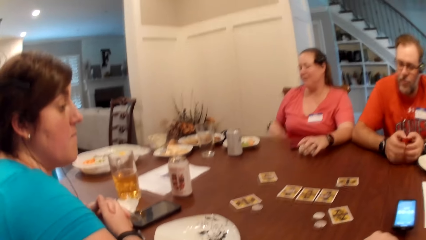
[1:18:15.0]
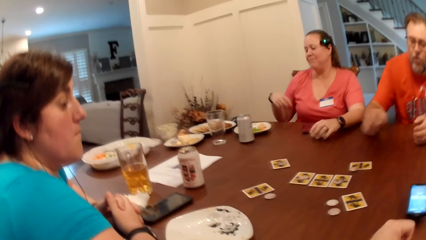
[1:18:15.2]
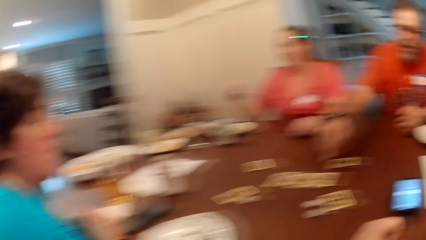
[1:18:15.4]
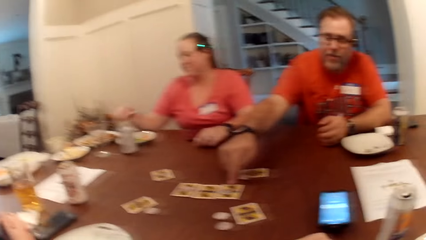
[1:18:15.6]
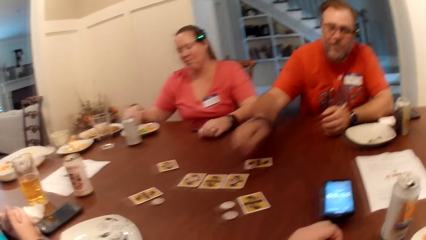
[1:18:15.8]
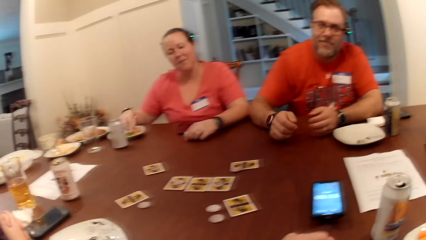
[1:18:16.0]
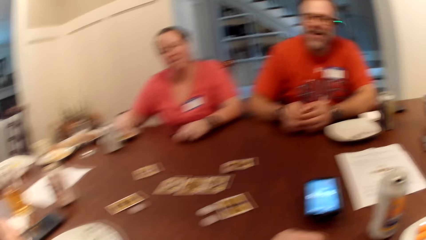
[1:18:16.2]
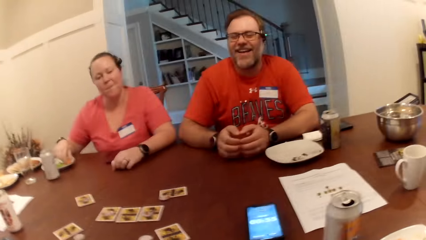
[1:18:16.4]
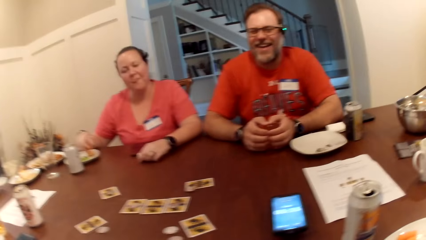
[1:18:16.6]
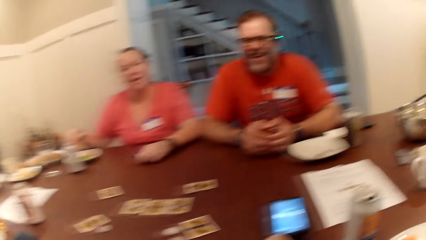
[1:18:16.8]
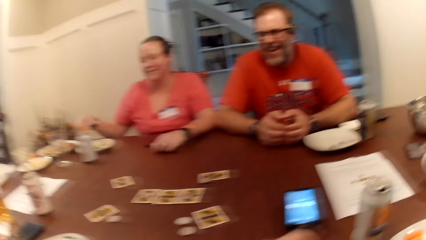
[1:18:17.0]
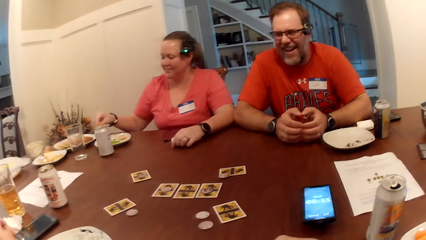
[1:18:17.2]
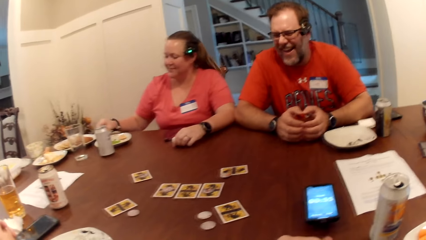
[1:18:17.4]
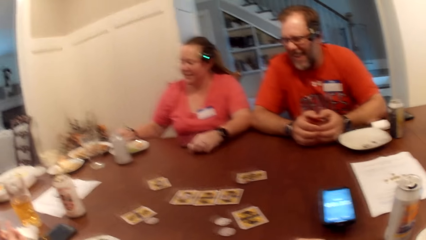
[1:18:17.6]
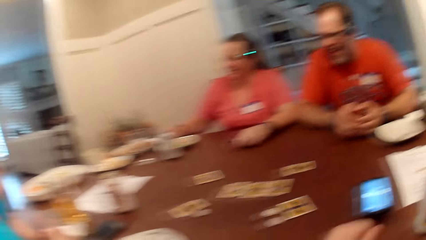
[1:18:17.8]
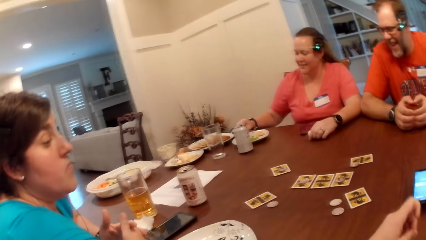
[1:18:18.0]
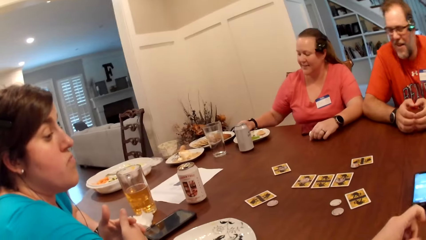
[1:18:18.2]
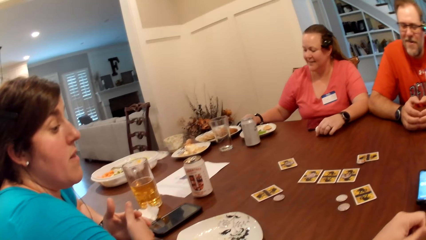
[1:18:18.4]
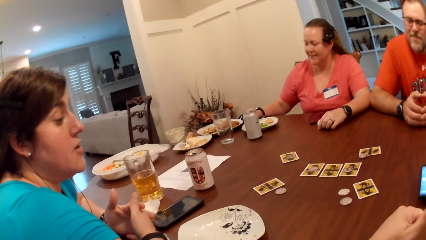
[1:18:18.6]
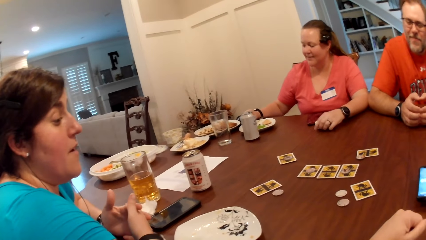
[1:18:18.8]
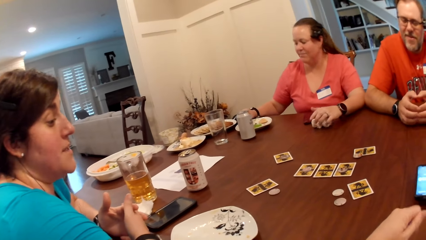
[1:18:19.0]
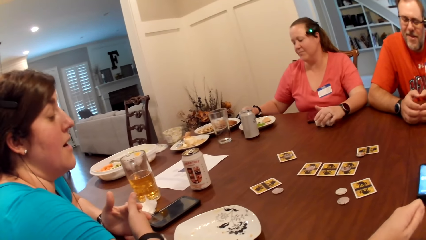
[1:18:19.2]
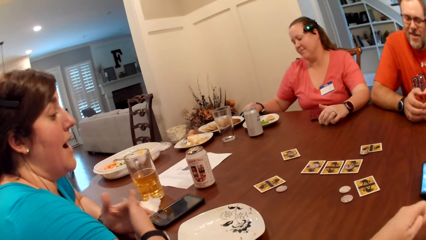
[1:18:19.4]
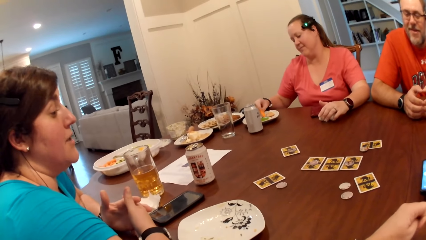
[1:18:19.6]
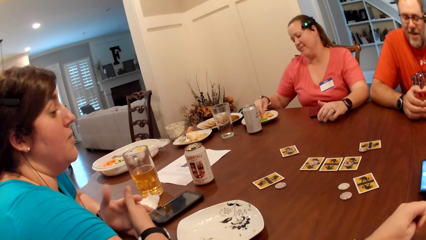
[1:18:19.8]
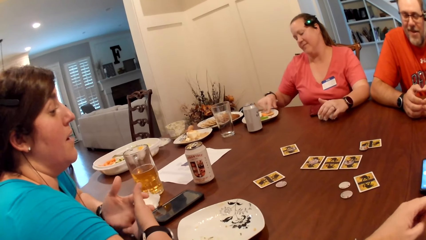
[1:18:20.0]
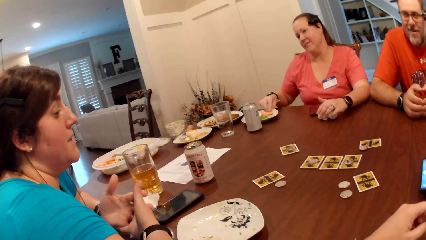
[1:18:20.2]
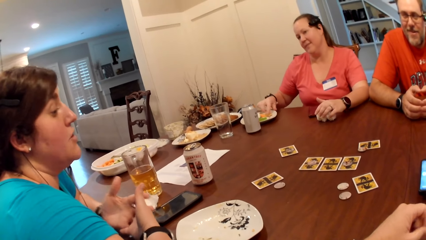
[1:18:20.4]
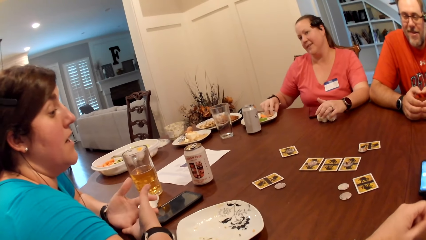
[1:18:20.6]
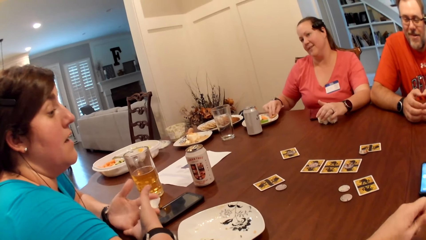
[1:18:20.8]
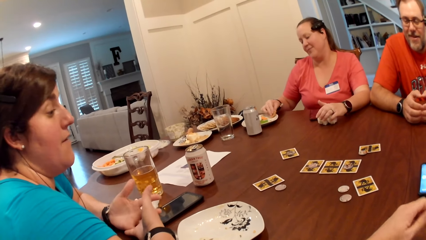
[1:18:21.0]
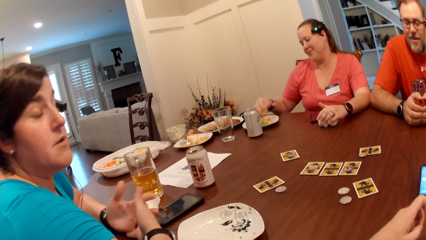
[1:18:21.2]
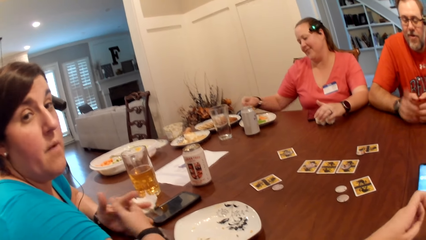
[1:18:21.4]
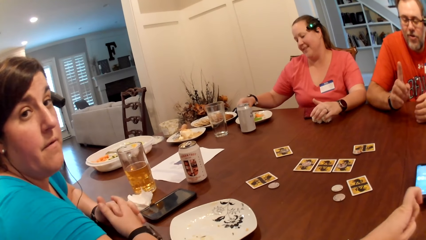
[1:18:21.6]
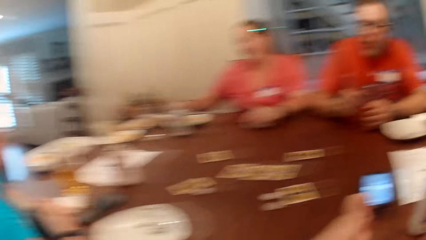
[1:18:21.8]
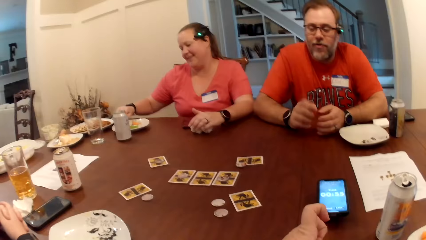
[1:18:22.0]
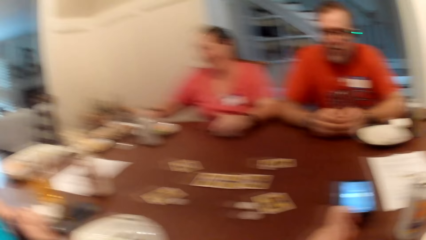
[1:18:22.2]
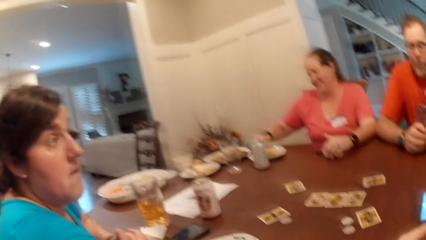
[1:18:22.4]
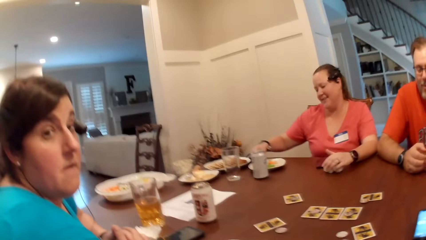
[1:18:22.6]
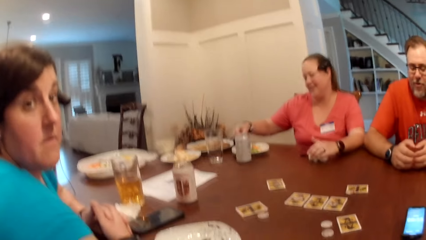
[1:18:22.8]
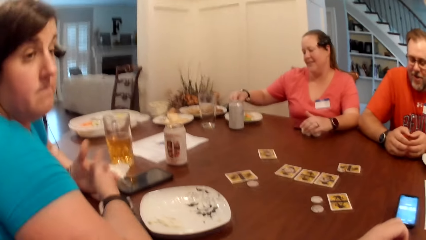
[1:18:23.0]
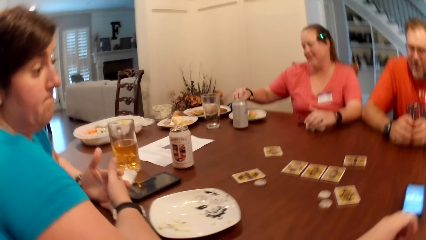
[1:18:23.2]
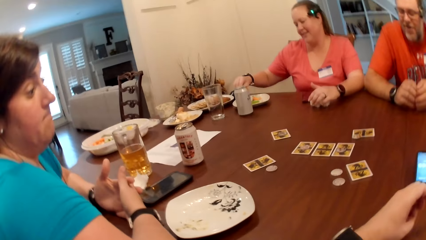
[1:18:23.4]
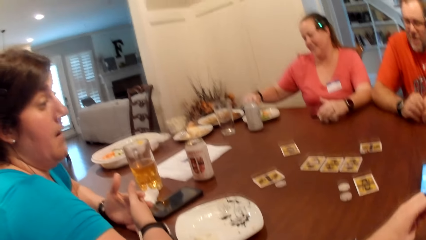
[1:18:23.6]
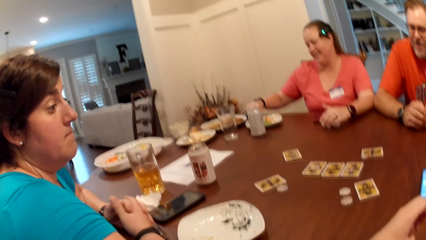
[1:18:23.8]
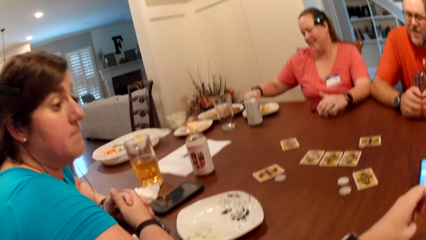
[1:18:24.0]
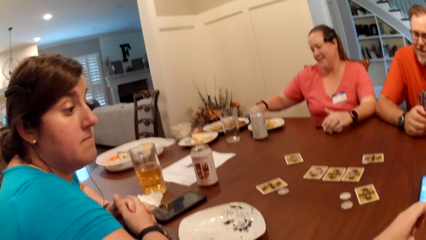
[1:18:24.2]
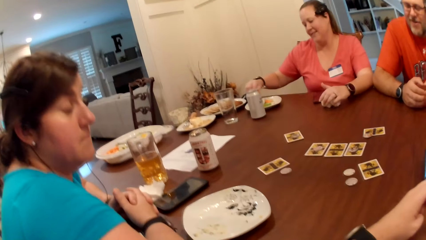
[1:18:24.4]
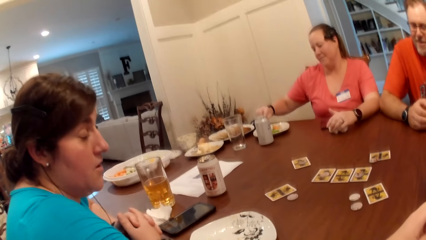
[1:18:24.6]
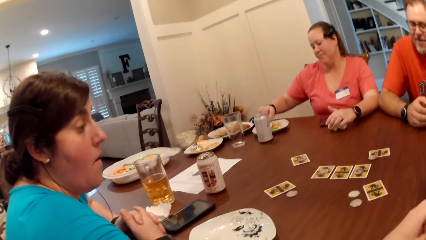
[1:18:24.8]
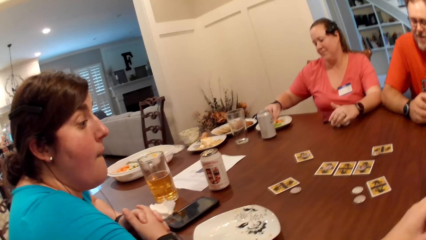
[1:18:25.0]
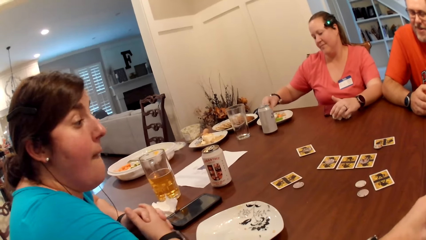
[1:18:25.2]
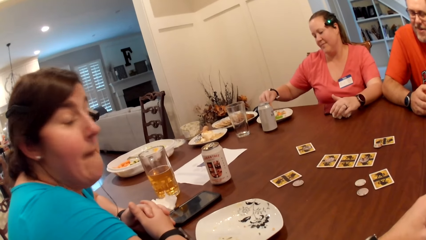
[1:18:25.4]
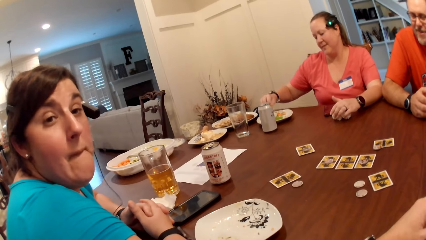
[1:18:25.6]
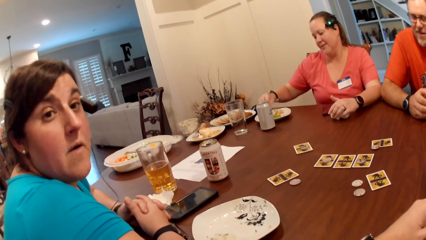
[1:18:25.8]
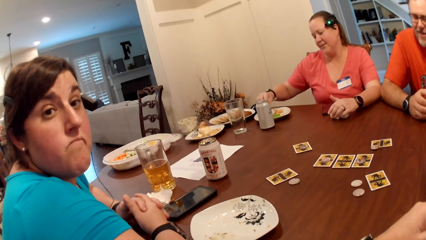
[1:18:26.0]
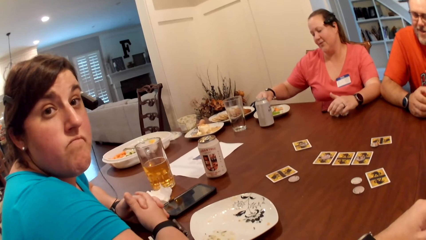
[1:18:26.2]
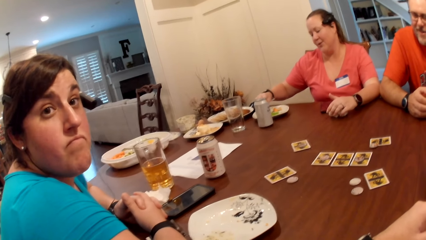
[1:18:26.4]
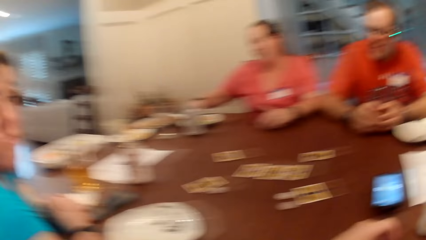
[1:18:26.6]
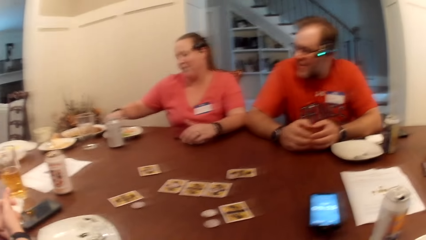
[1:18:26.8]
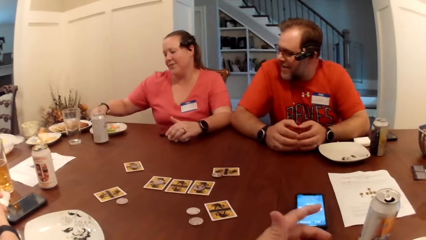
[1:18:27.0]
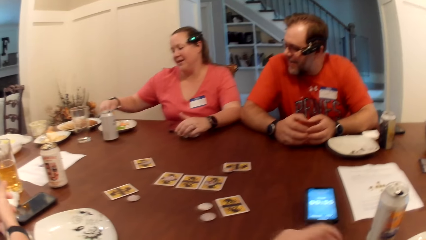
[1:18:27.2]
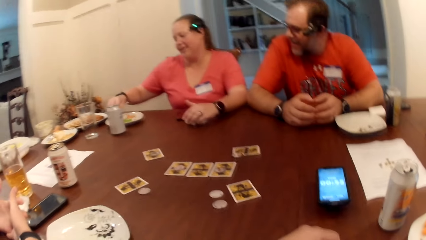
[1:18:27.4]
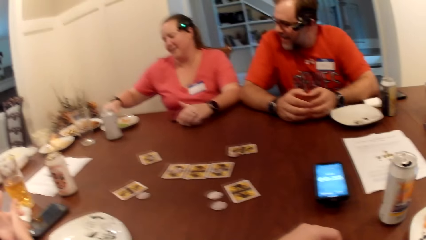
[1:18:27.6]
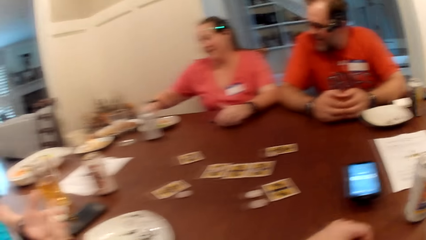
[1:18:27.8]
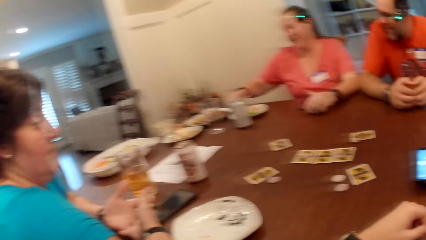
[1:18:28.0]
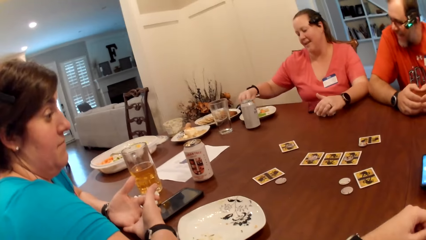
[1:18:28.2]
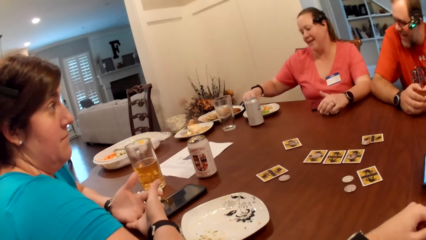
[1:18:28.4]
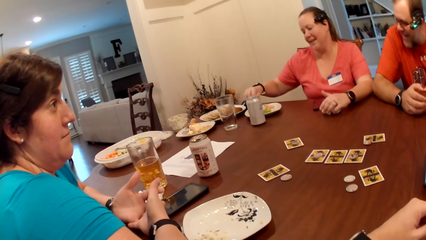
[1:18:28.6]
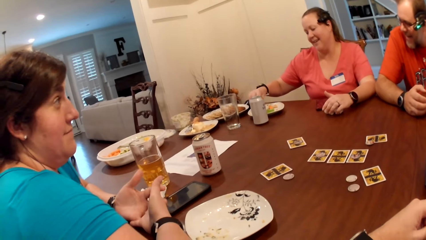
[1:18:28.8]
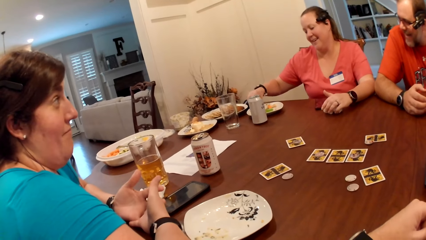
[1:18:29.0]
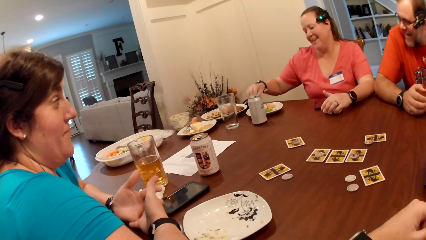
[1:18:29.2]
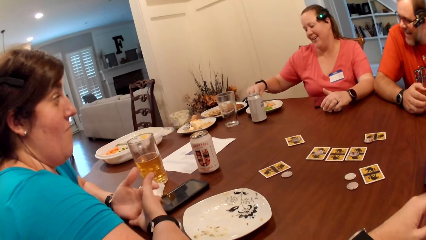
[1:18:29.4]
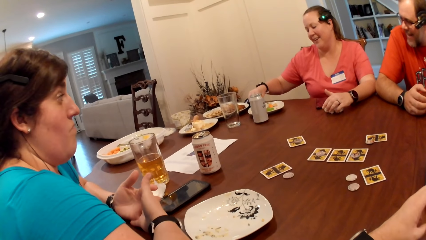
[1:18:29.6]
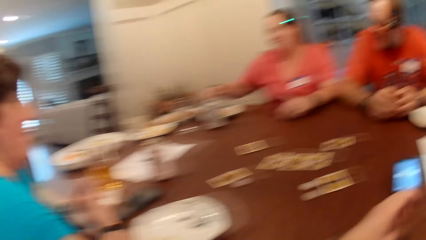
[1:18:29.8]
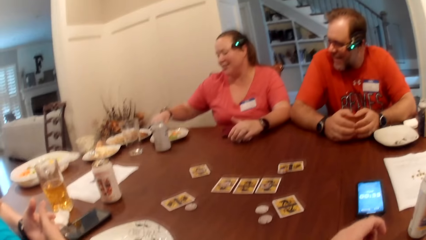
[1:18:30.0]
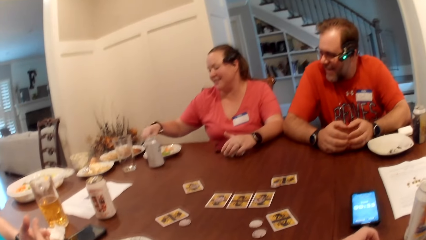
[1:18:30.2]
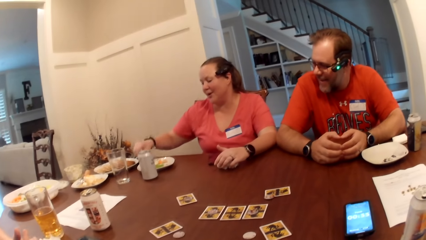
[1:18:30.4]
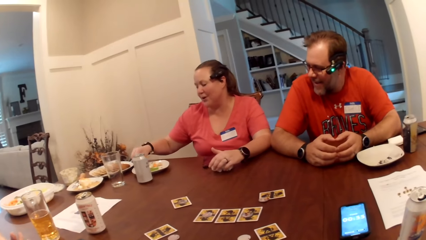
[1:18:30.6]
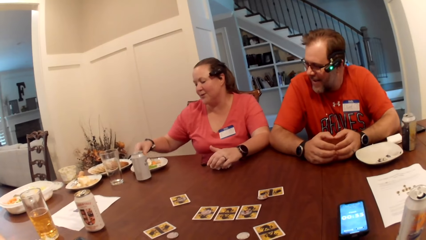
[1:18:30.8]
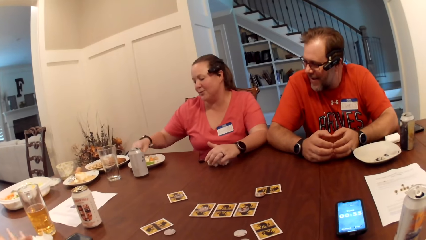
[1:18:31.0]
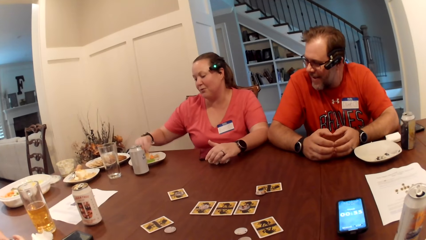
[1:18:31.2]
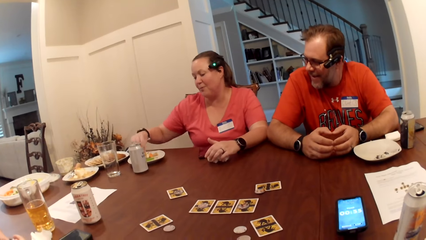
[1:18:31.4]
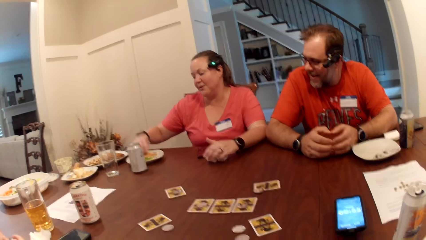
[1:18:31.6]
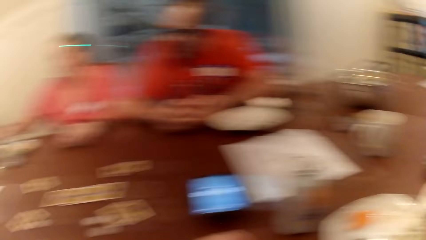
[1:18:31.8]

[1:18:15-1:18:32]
The man taps on the card with his right hand. The woman picks up a carrot from the plate with her right hand. The woman drops the carrot in the plate with her right hand. The woman picks up a sausage from the plate with her right hand. The woman dips the carrot in a sauce in the plate with her right hand.
